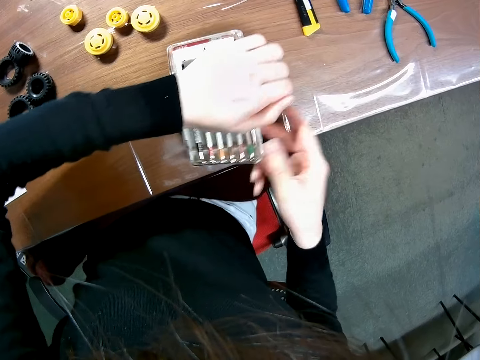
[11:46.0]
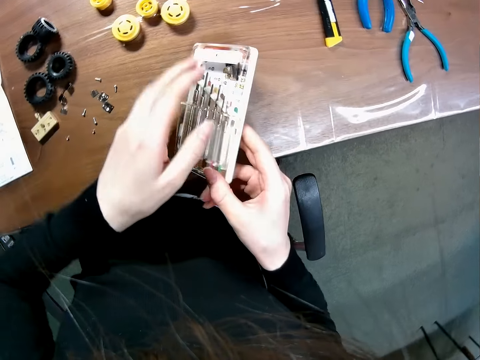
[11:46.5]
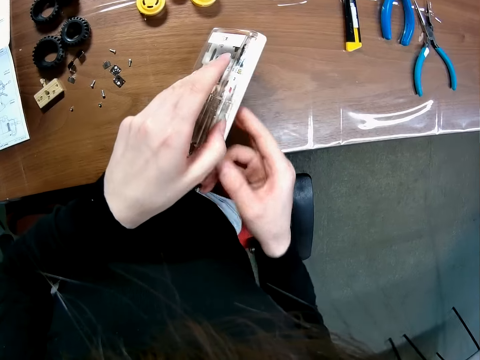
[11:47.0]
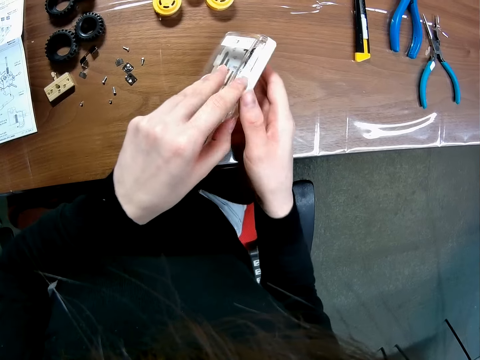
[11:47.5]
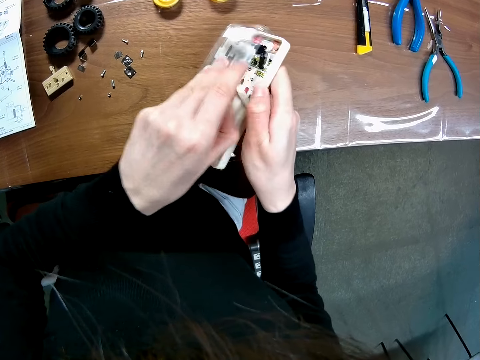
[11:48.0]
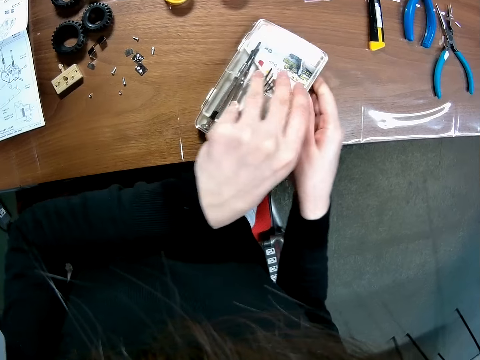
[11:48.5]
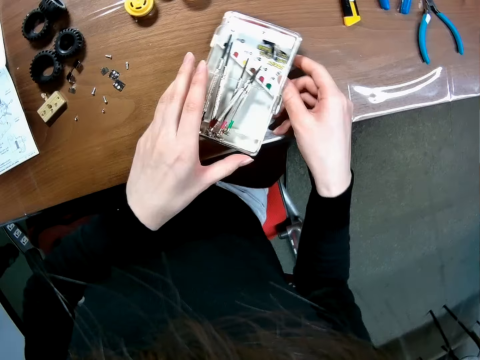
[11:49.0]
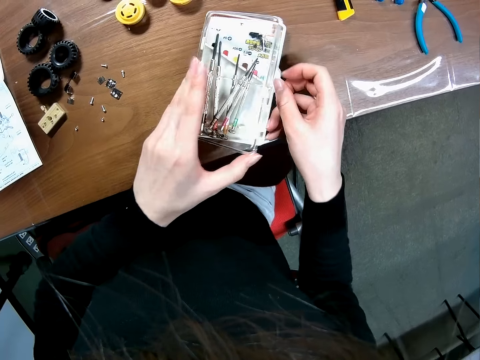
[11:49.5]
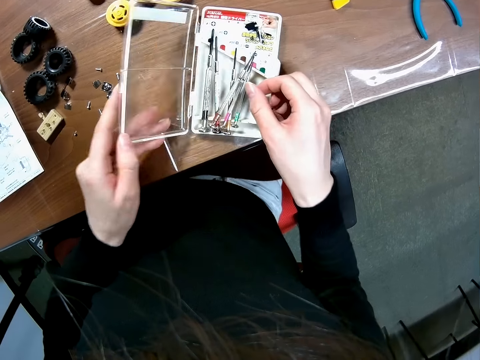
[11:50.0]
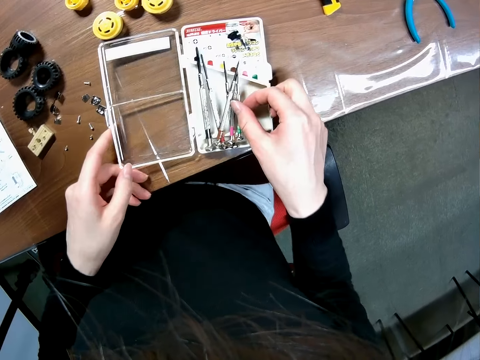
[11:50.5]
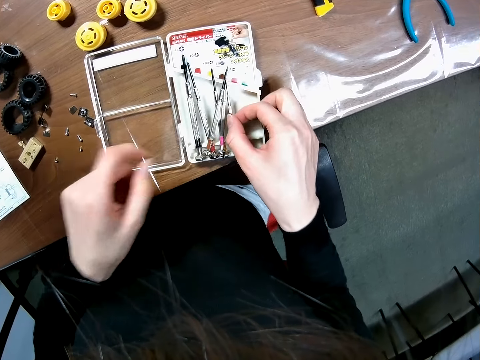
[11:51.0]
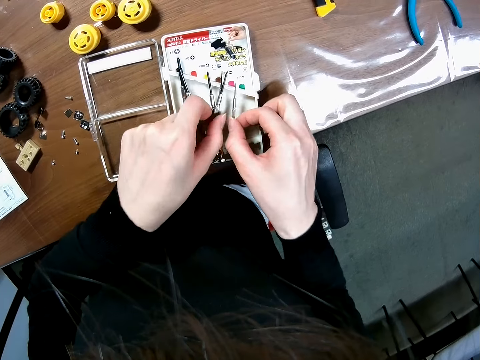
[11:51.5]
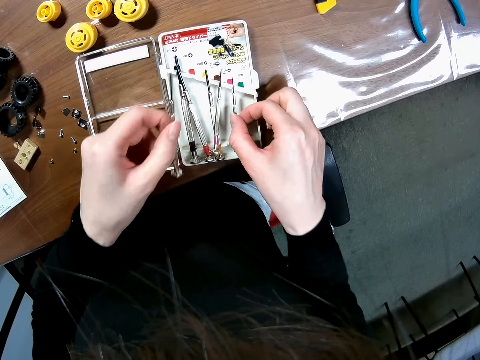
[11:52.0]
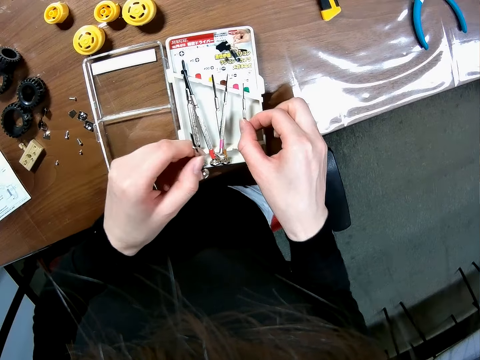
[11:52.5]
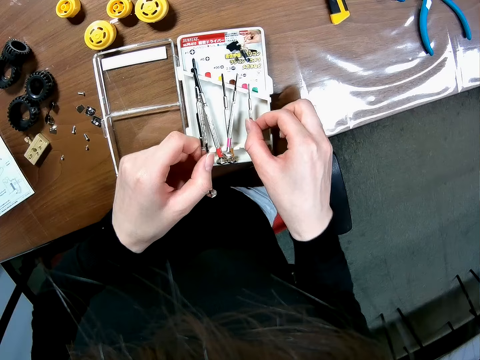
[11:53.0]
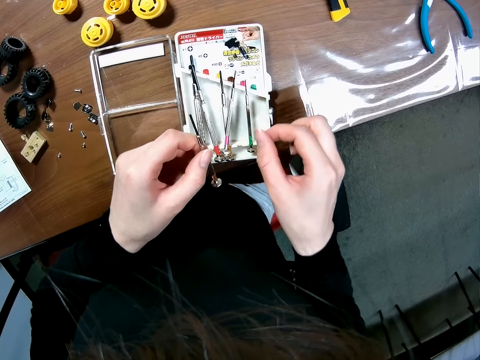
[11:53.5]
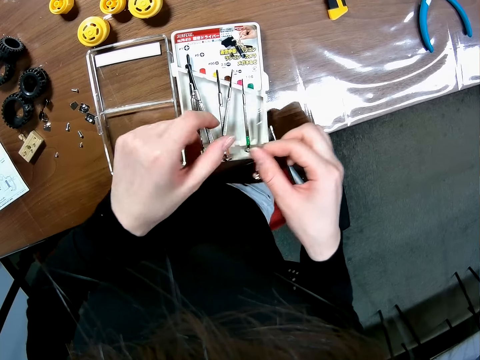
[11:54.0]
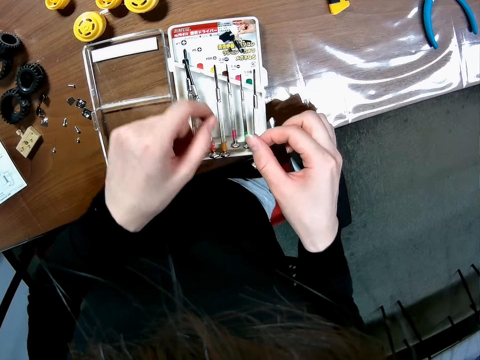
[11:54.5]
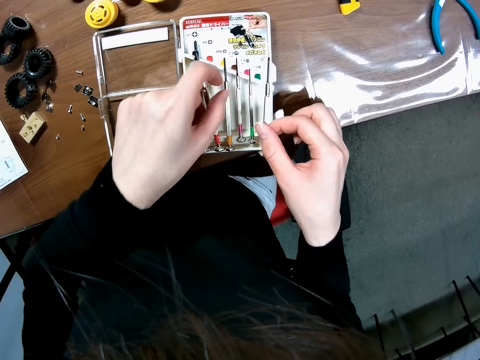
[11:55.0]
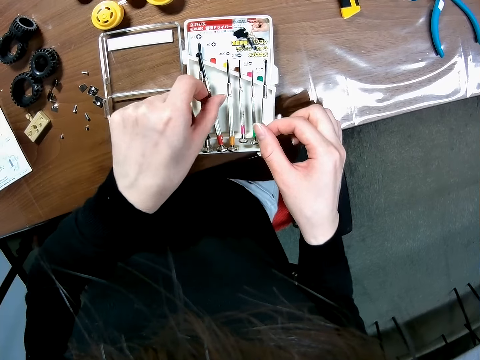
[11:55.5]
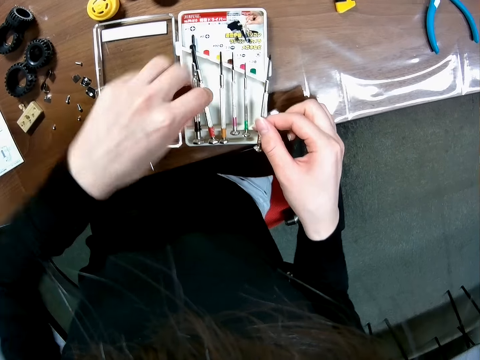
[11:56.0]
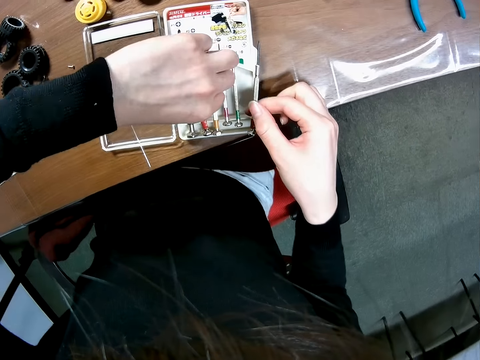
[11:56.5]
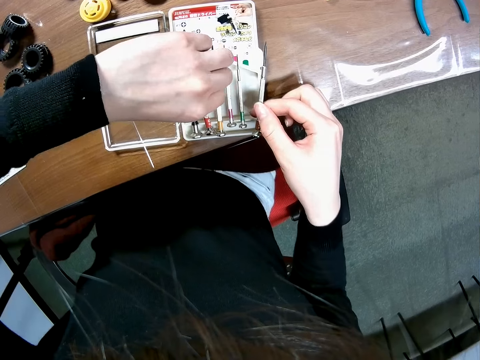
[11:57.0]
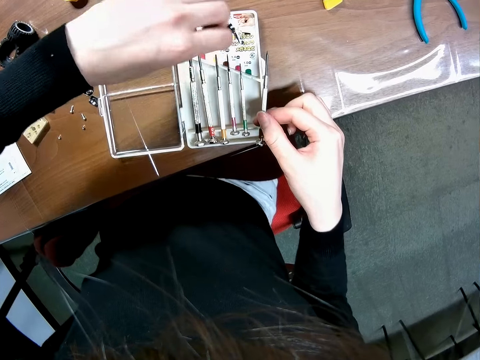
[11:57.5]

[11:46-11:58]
The camera wearer opens the geometry. She touches a screwdriver in the screwdriver set on the table. She picks the screwdriver in the screwdriver set on the table with her left hand. She switches the screwdriver to her right hand. She touches the screwdrivers in the screwdriver set on the table.

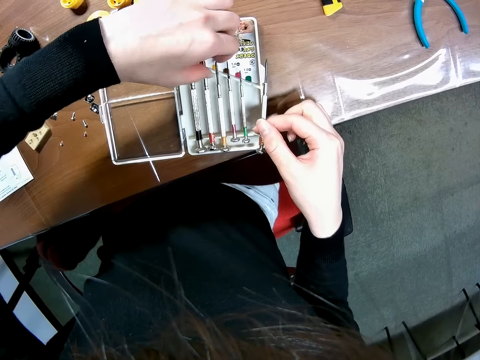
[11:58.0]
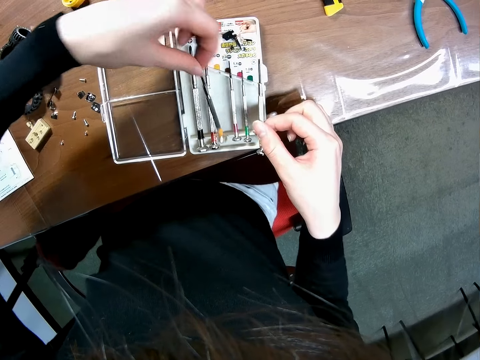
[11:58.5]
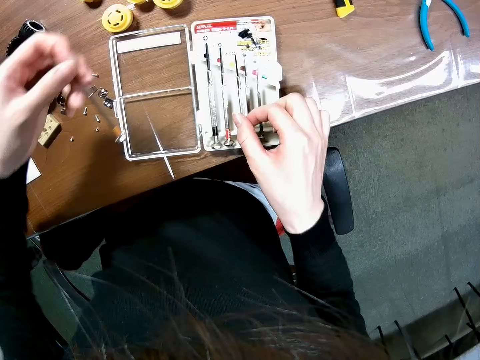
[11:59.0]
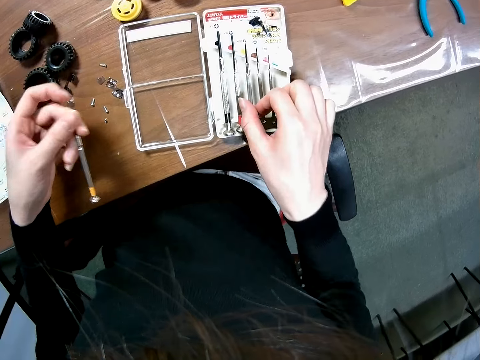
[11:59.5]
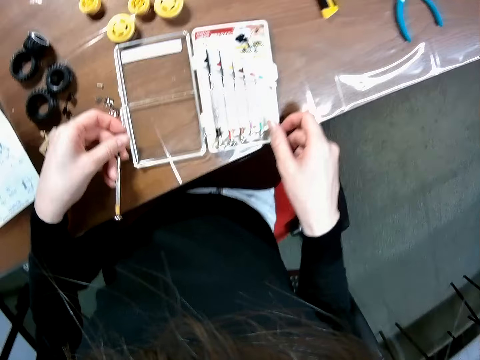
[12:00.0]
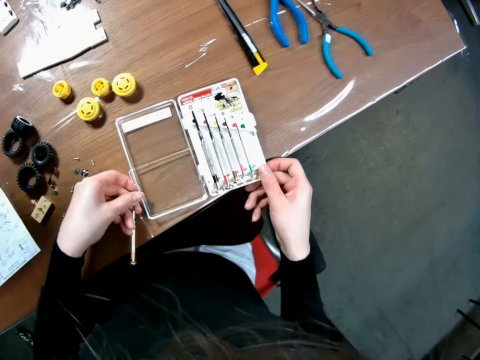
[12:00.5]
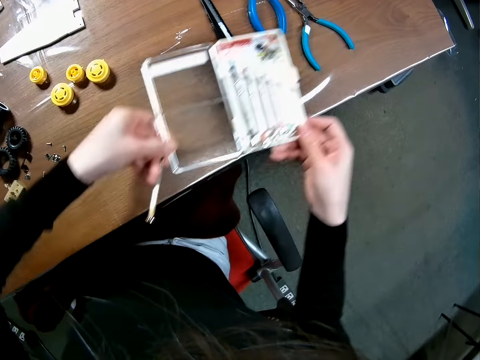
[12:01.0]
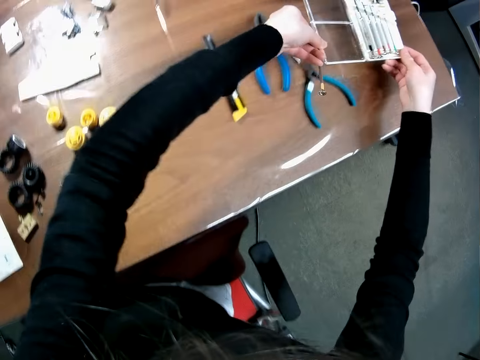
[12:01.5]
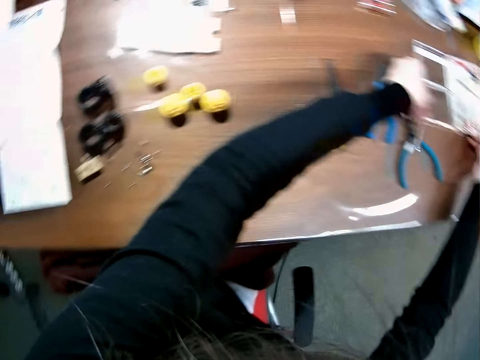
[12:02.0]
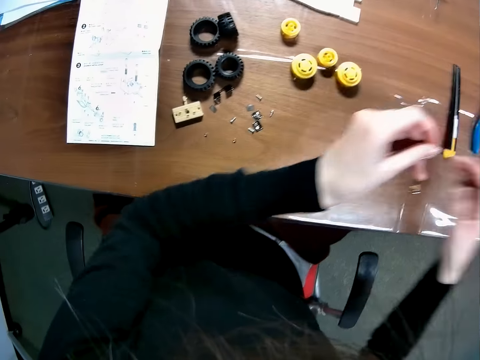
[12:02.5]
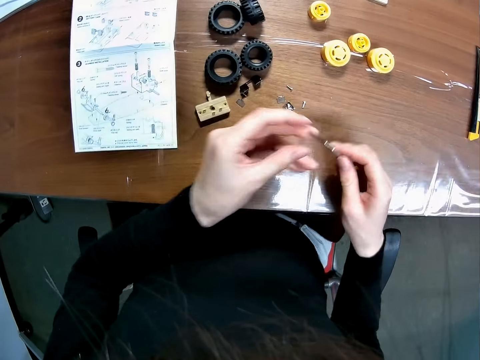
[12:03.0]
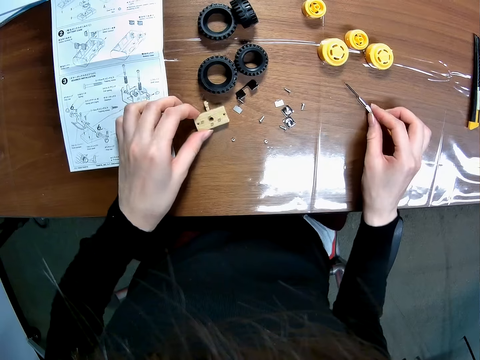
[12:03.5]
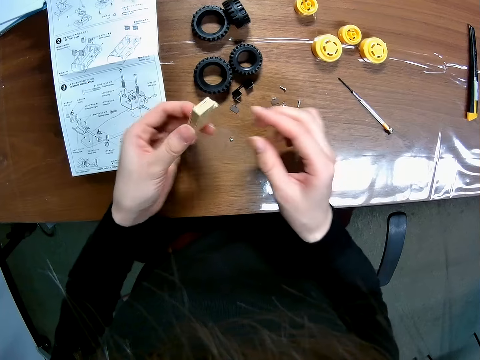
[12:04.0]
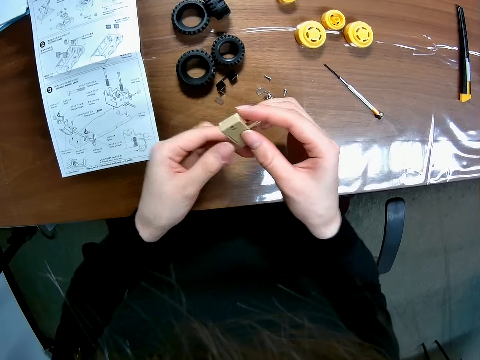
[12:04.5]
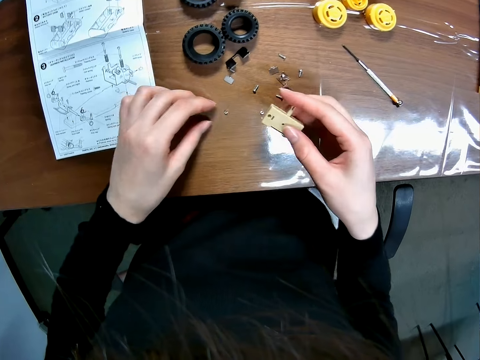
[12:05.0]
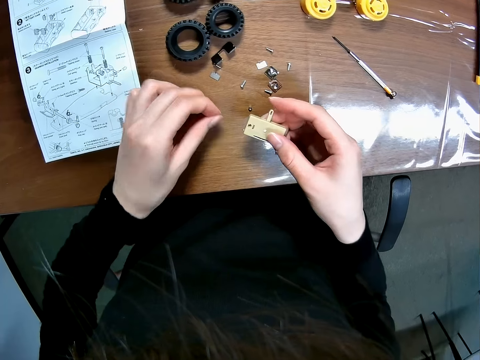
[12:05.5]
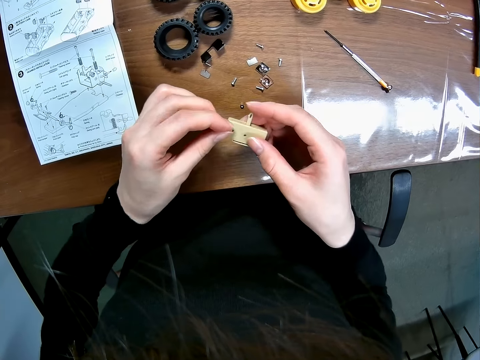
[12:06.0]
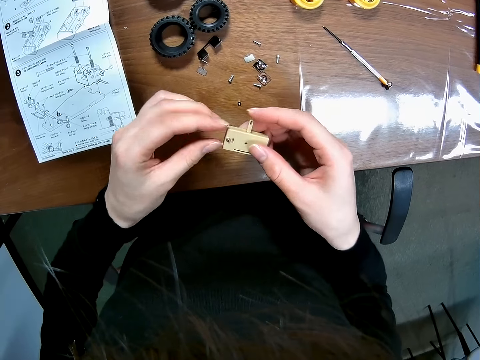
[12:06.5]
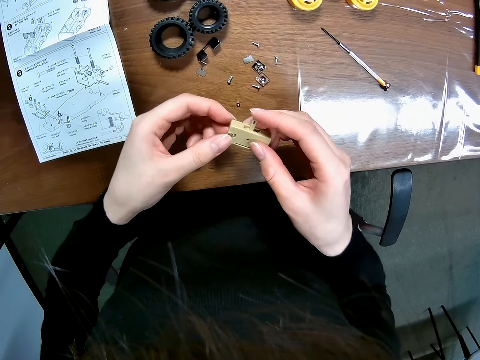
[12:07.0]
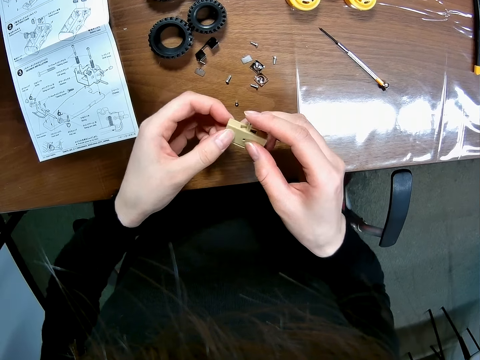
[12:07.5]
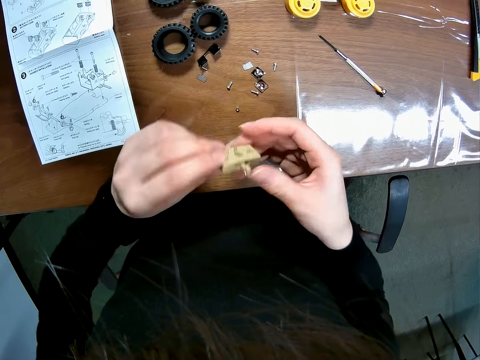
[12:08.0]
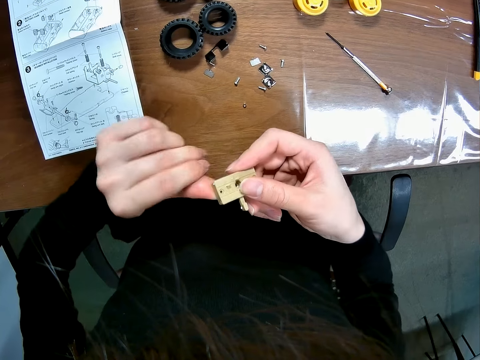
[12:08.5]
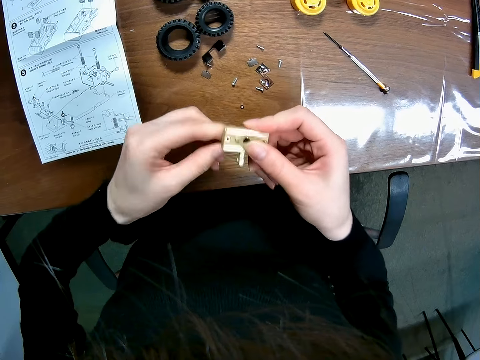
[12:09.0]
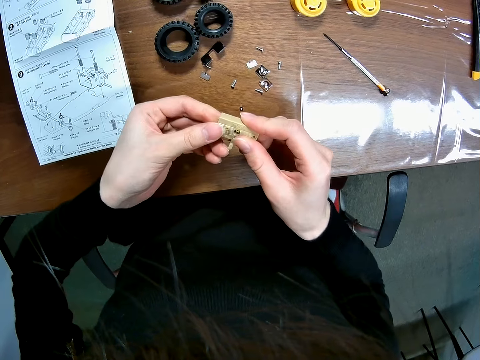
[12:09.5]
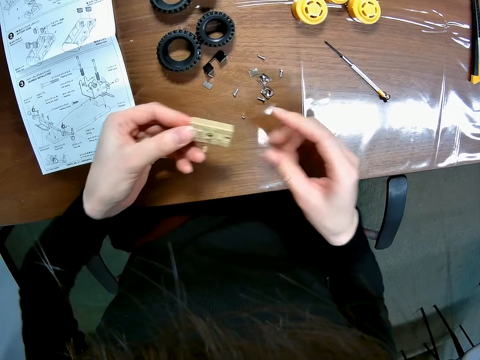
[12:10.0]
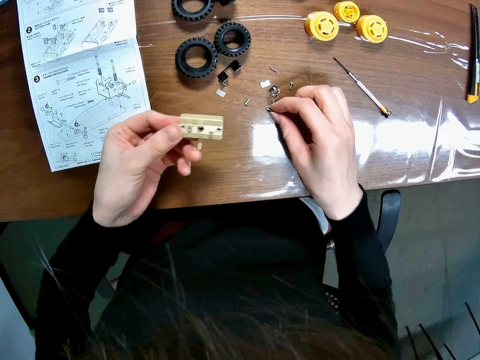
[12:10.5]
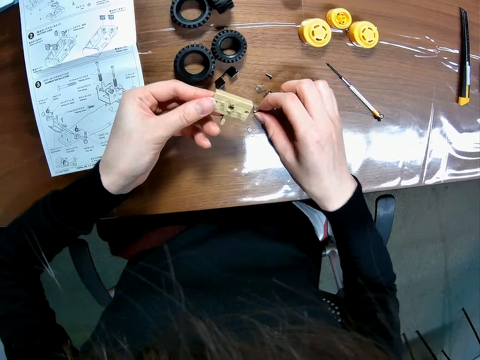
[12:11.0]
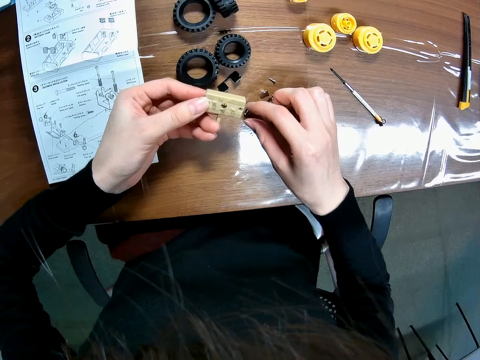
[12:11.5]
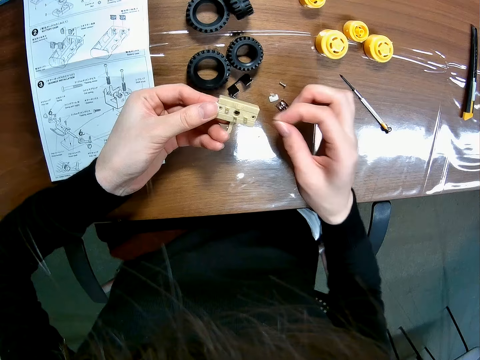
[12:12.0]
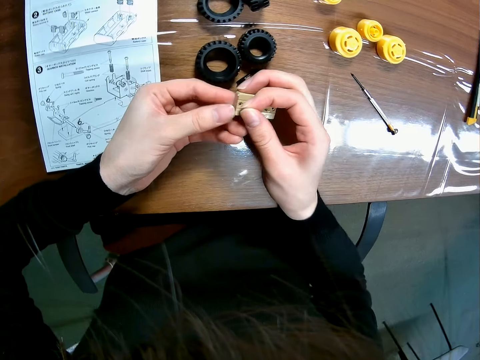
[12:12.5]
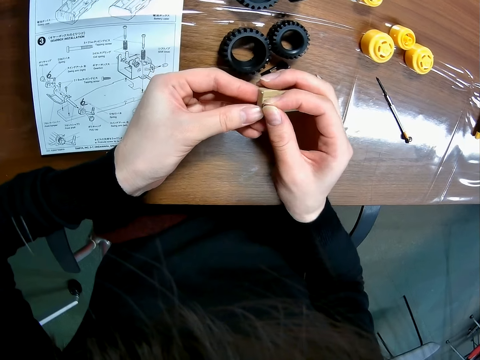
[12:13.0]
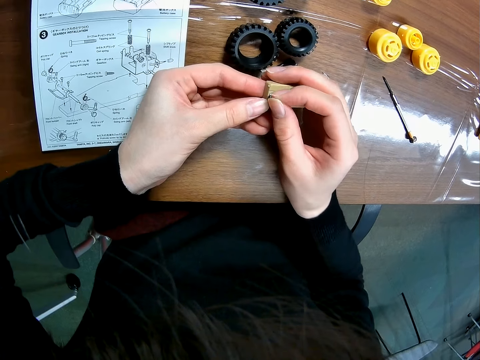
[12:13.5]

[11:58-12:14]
The camera wearer picks another screwdriver in the screwdriver set on the table with her left hand. She drops the screwdriver in her right hand in the screwdriver set on the table. She moves the screwdriver set on the table. She picks the geometry and puts the geometry away. She switches the screwdriver to her right hand. She picks the toy car's component on the table. She drops the screwdriver on the table. She switches the toy car's component to her right hand. She picks a screw on the table with her left hand. She screws the toy car's component. She turns something. She picks a screw on the table with her right hand.
